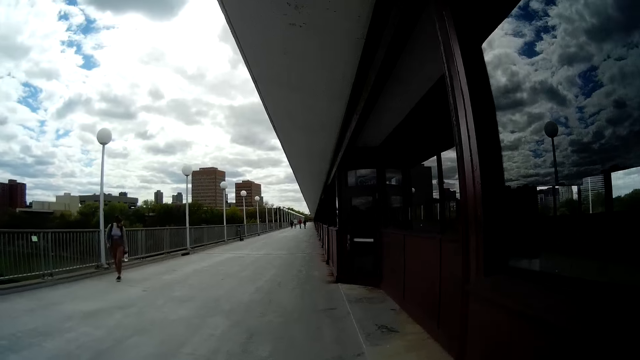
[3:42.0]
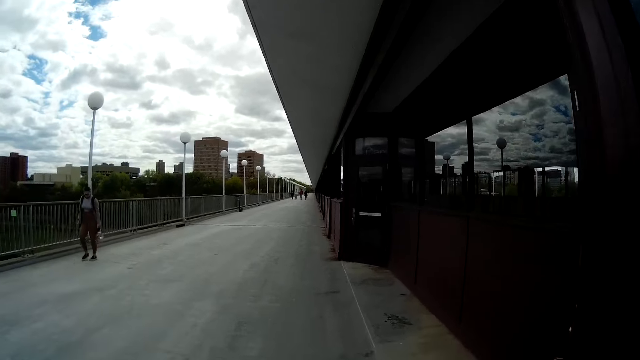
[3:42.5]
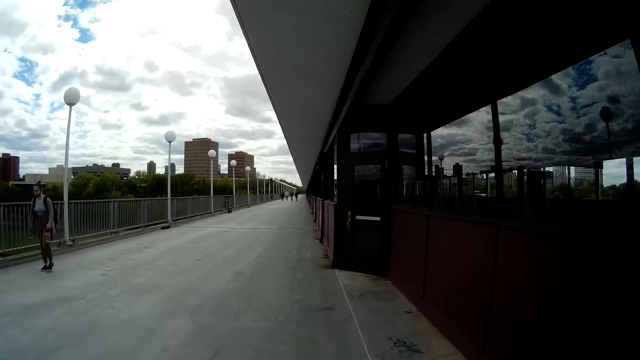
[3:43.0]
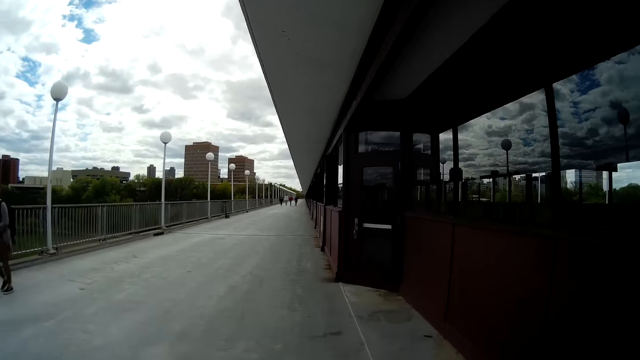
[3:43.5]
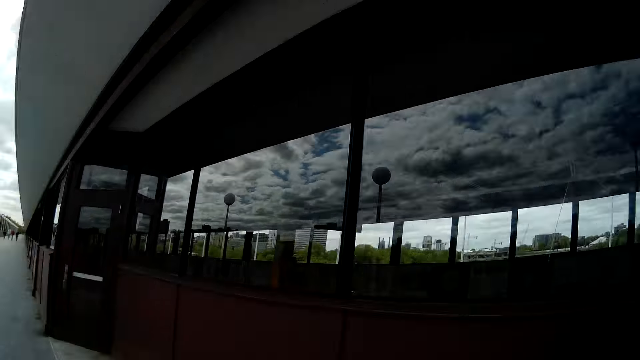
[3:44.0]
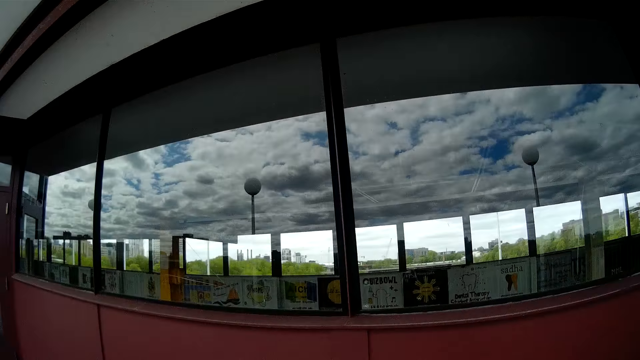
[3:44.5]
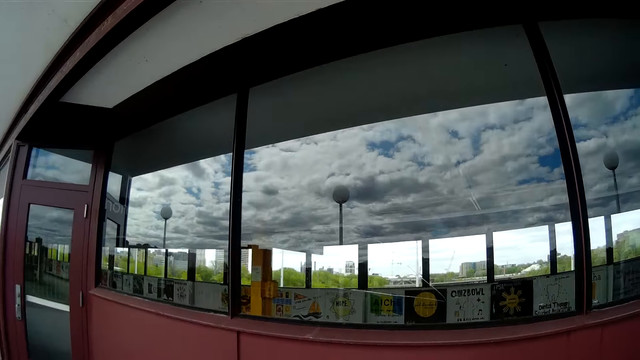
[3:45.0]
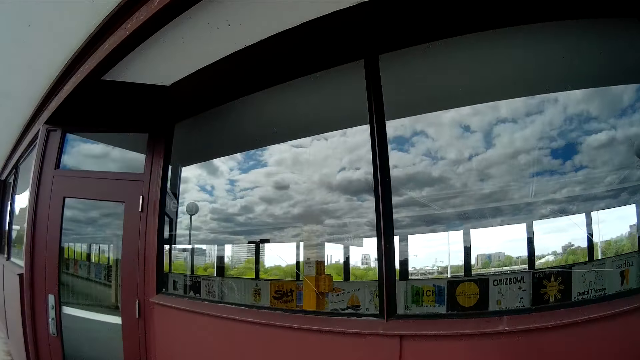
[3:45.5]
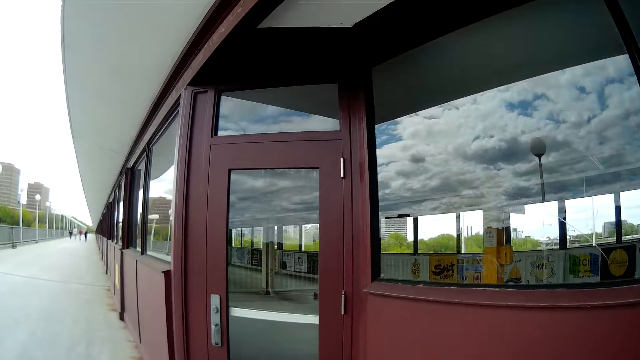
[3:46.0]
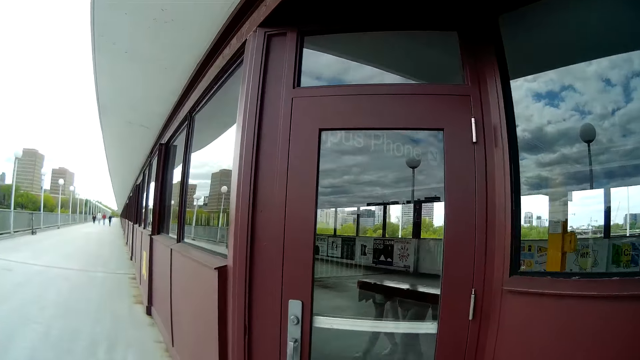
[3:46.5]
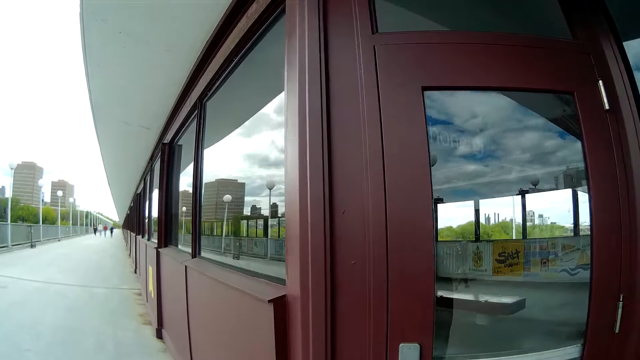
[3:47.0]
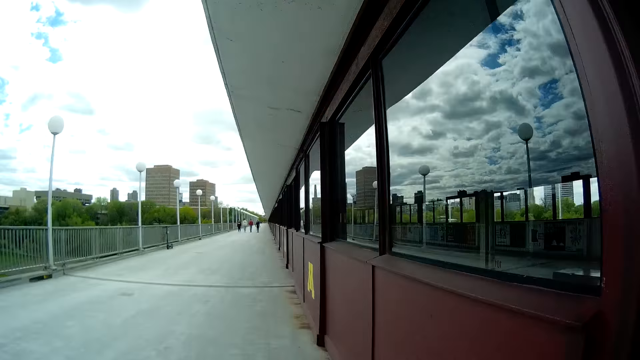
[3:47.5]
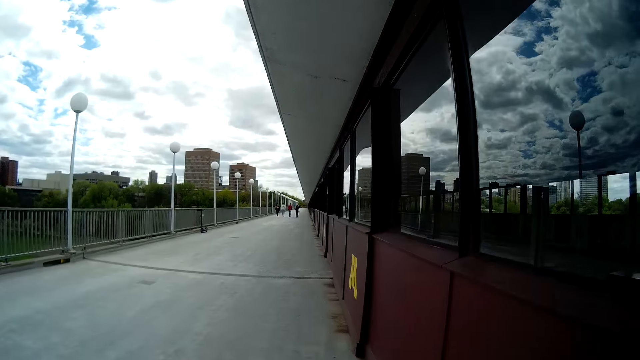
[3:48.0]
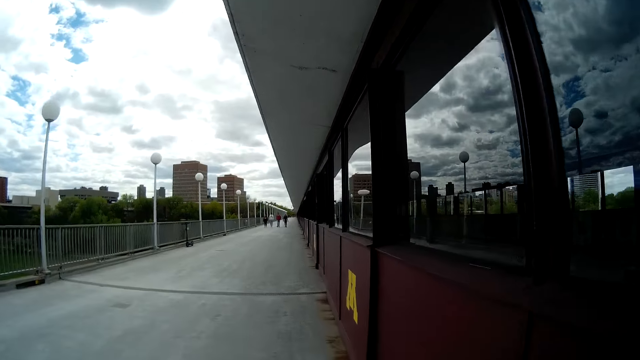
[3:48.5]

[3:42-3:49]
The camera wearer walks past a woman.

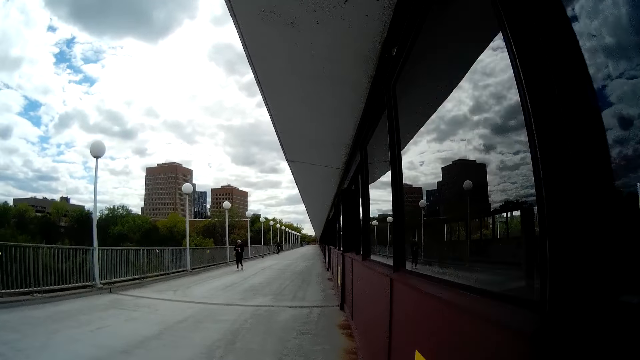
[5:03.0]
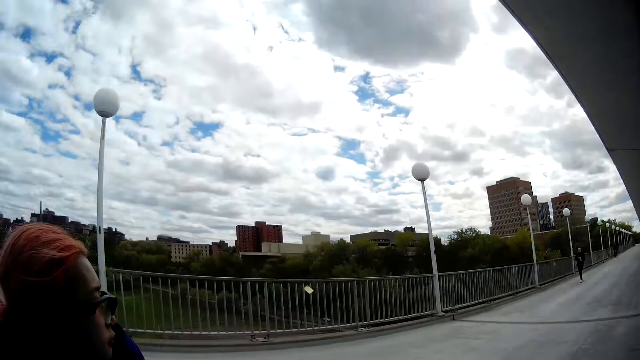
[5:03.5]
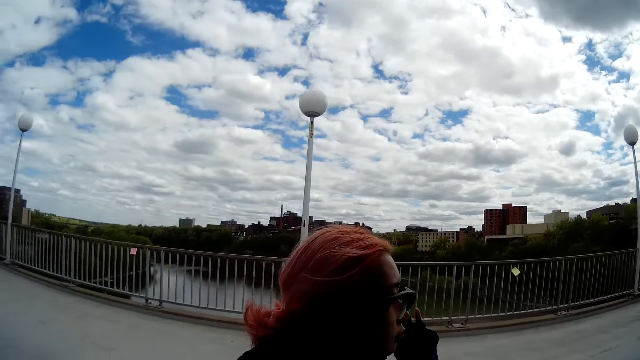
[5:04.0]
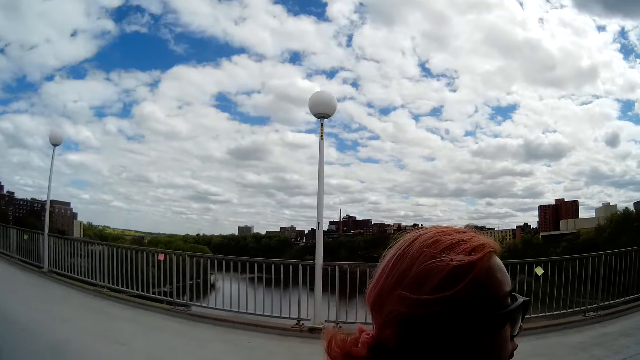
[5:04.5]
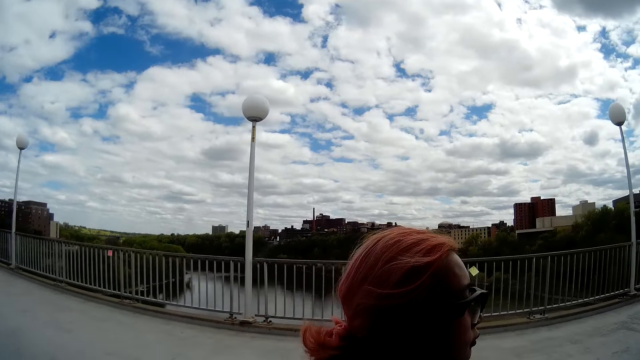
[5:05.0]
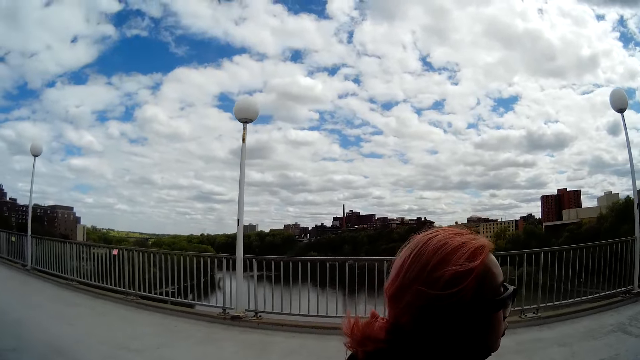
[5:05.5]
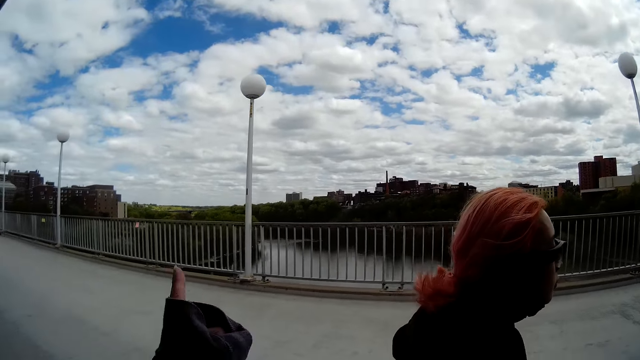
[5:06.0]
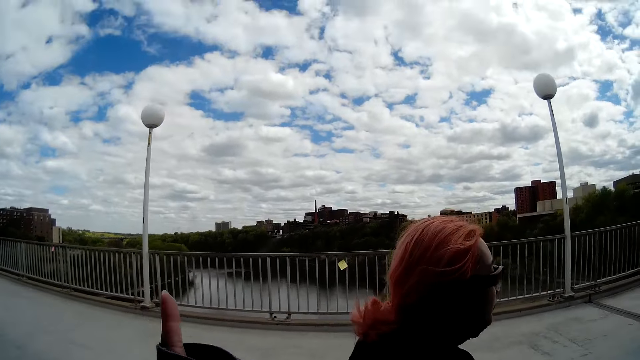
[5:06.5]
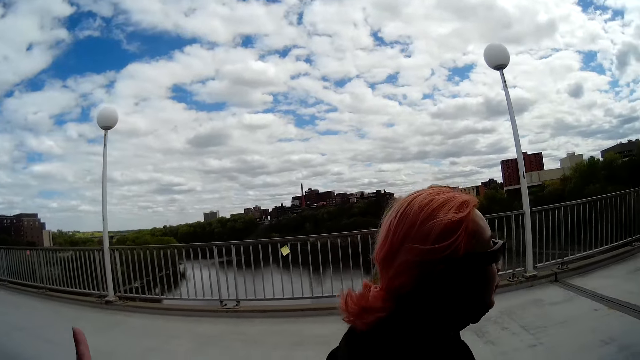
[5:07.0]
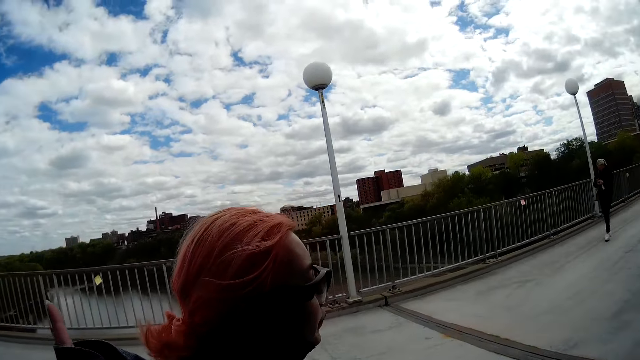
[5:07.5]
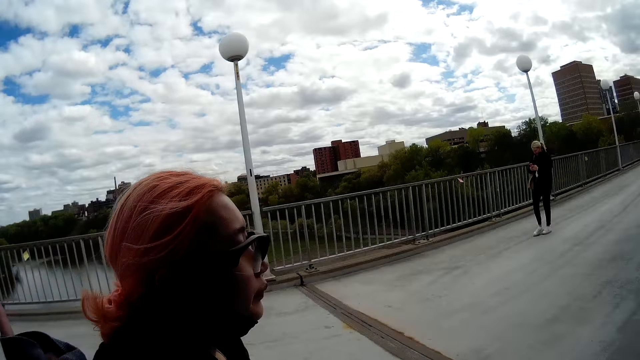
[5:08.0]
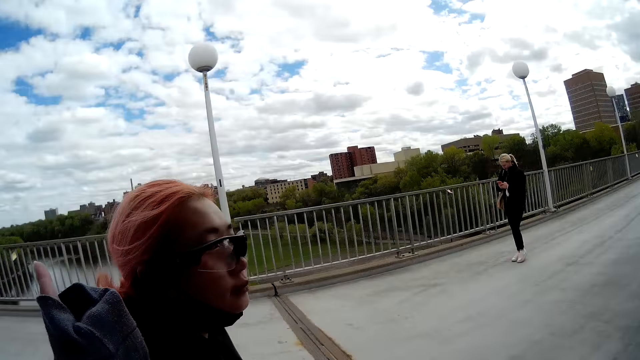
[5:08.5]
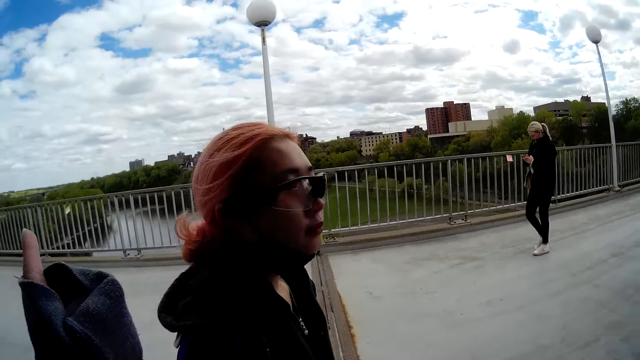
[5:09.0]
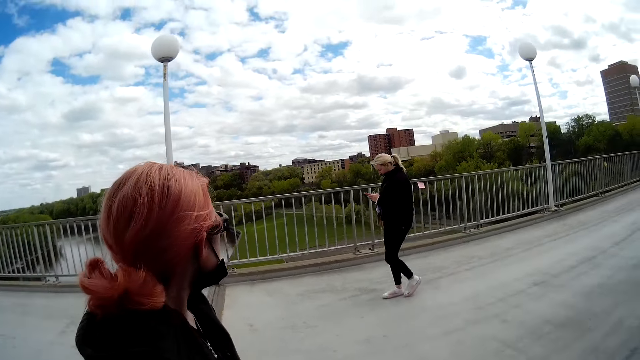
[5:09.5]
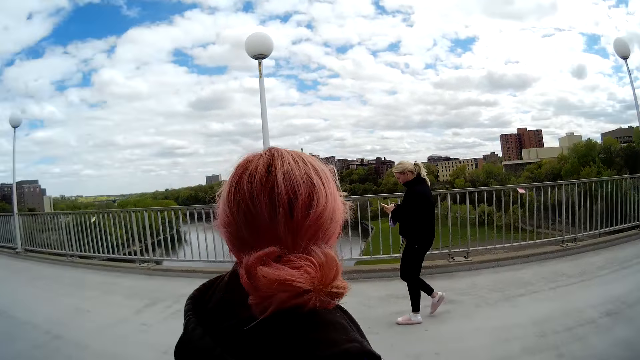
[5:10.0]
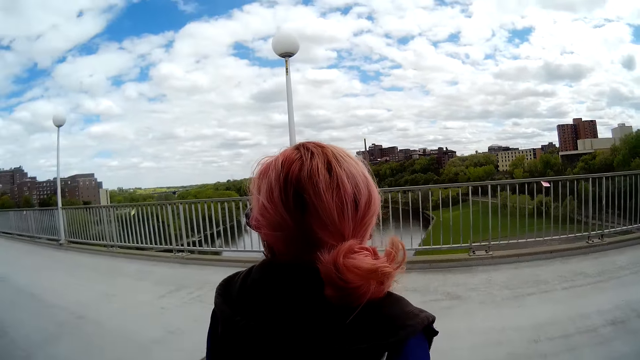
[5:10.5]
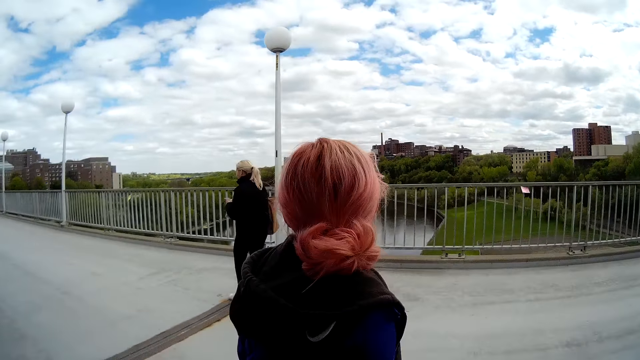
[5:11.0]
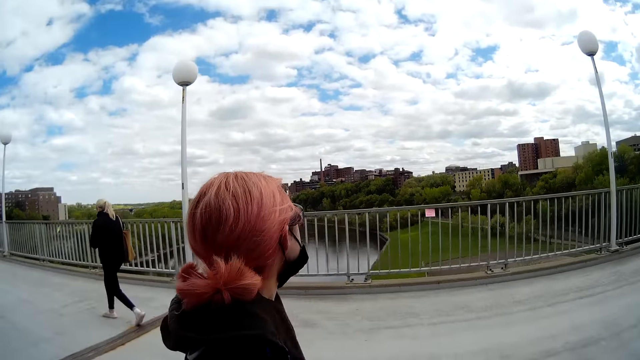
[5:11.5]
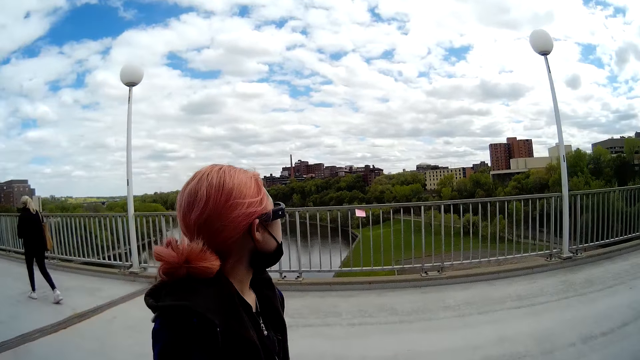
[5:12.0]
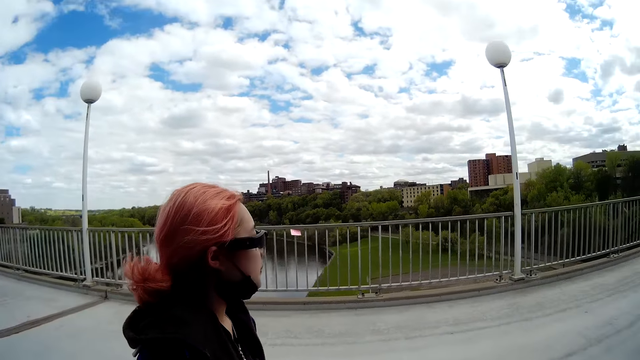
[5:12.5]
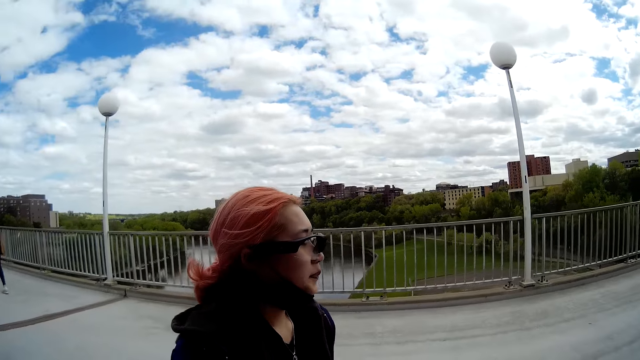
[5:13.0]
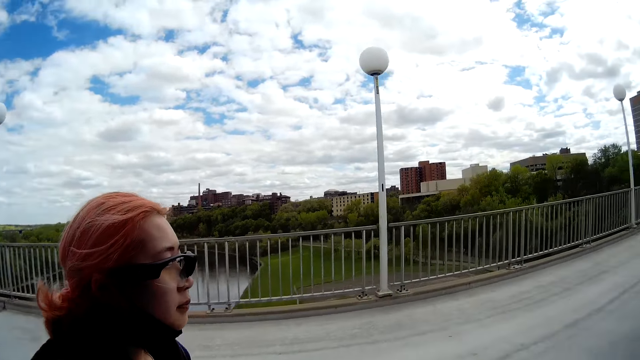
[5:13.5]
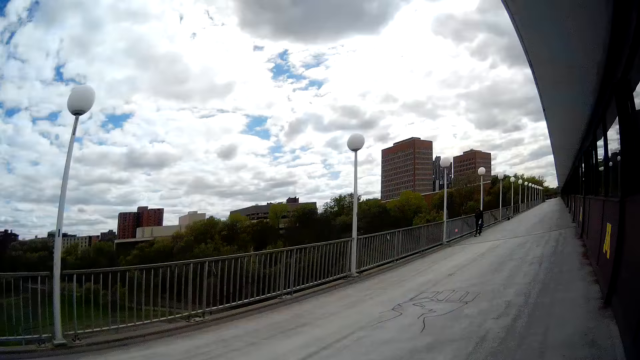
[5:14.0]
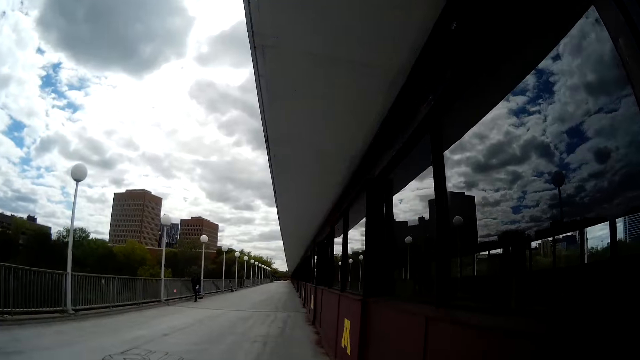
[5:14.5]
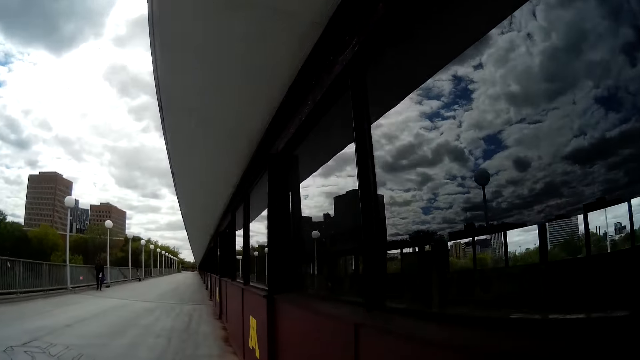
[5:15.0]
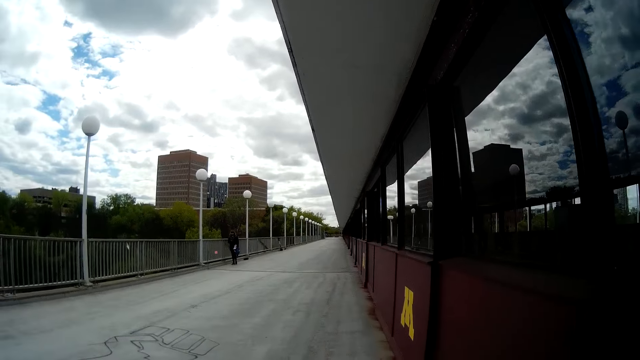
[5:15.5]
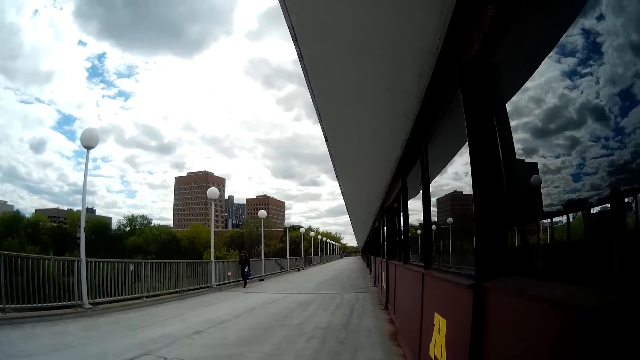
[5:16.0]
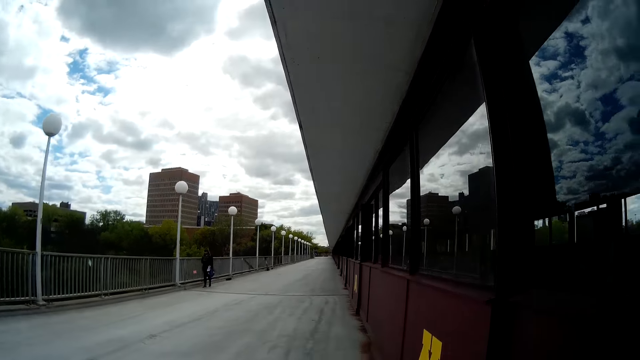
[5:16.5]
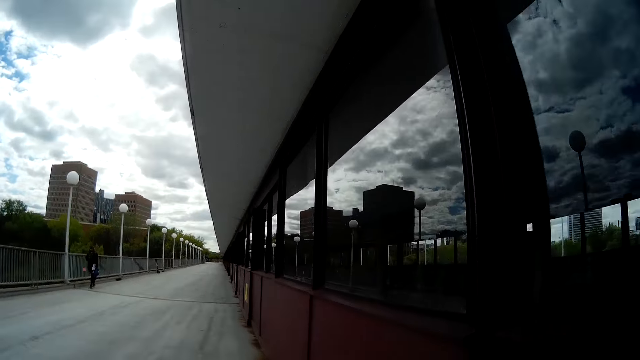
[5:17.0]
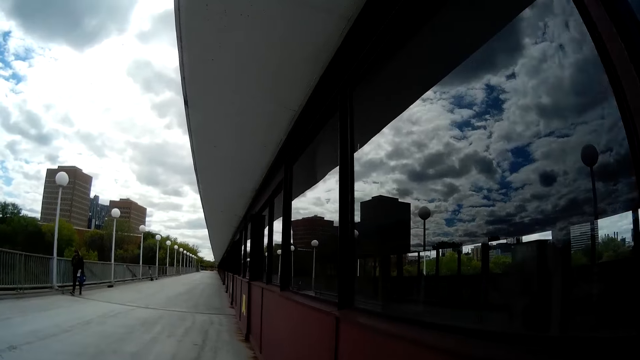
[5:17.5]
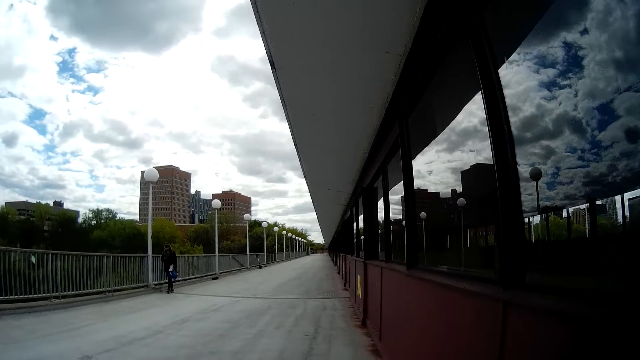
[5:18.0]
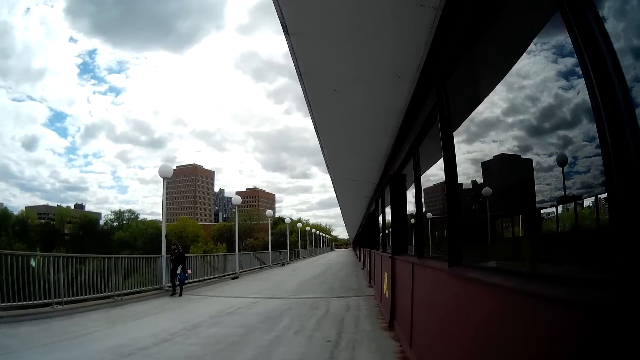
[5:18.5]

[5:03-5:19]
The camera wearer looks at a woman. She points her left finger towards a stream. She talks to the woman. She interacts with the woman. Another woman walks past the camera wearer. The camera wearer walks on the pathway with the first woman.
